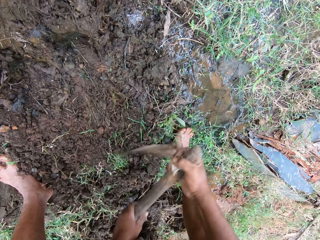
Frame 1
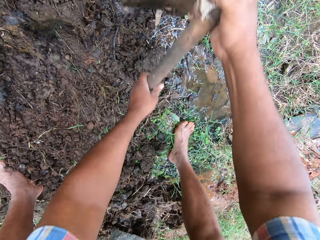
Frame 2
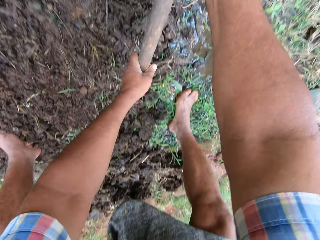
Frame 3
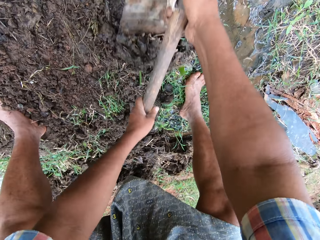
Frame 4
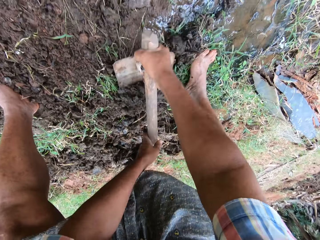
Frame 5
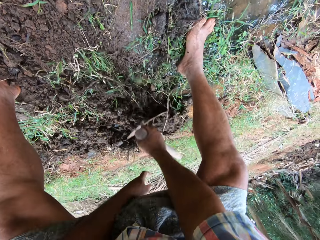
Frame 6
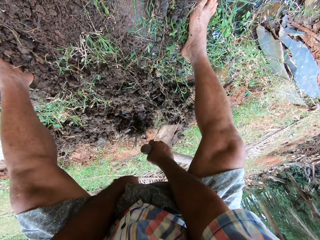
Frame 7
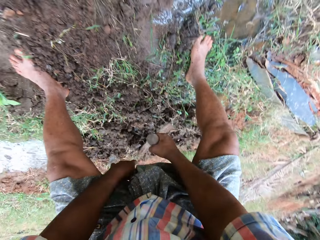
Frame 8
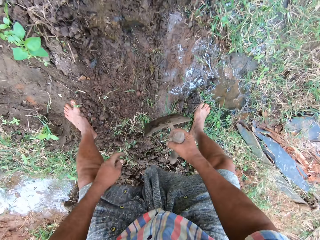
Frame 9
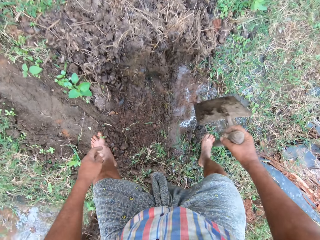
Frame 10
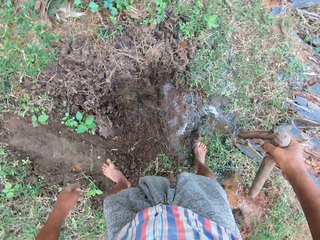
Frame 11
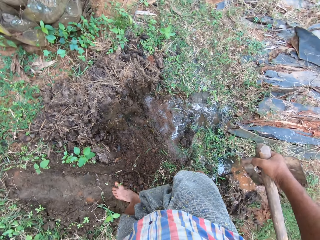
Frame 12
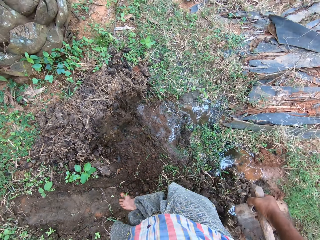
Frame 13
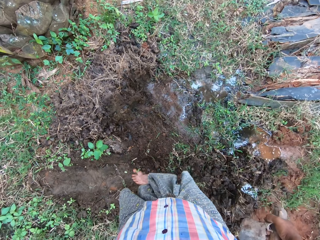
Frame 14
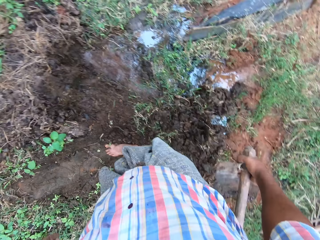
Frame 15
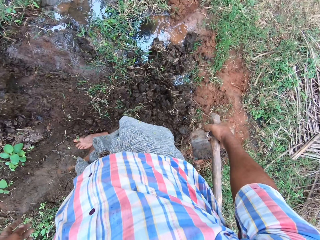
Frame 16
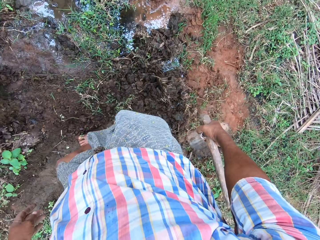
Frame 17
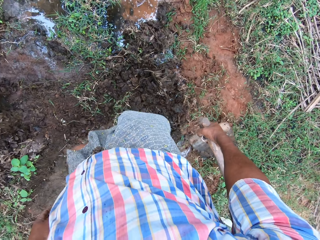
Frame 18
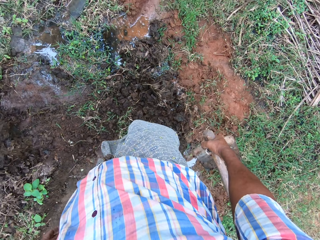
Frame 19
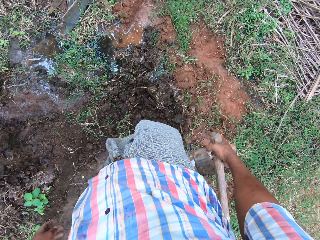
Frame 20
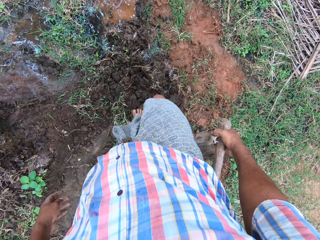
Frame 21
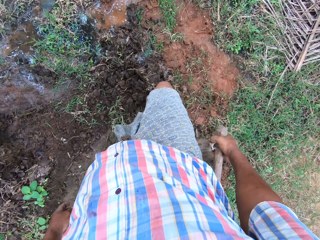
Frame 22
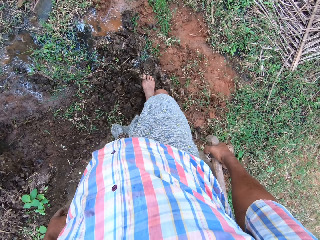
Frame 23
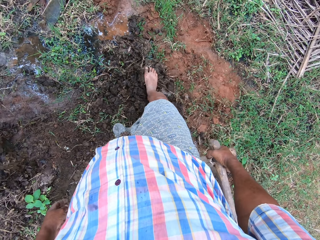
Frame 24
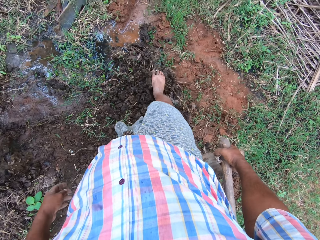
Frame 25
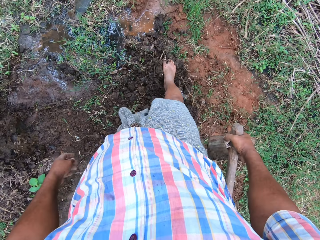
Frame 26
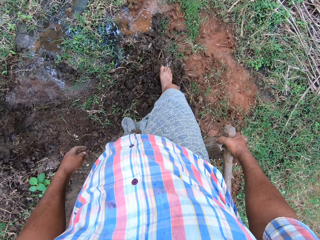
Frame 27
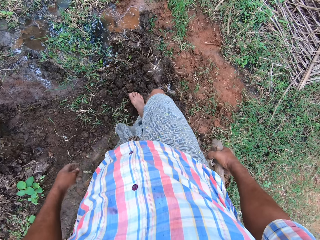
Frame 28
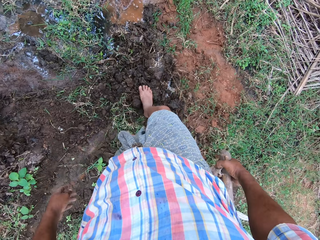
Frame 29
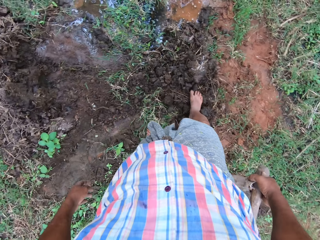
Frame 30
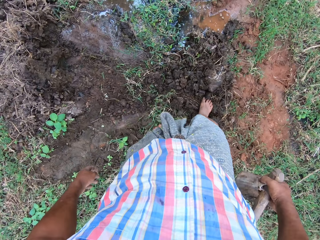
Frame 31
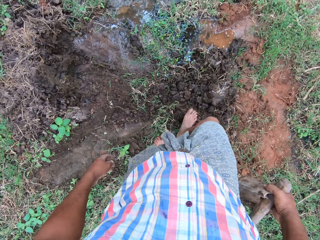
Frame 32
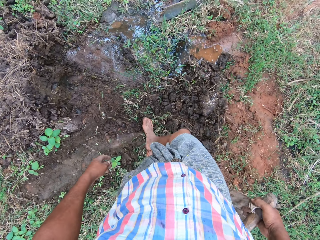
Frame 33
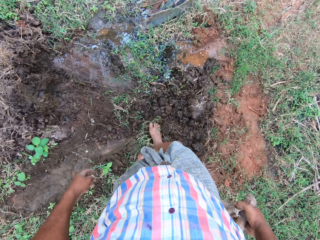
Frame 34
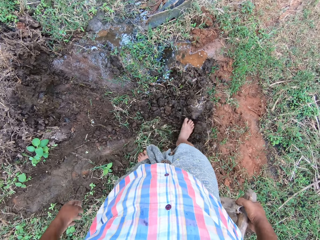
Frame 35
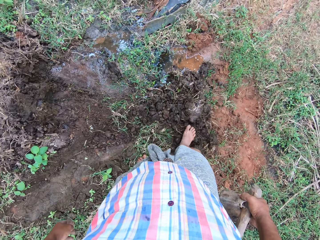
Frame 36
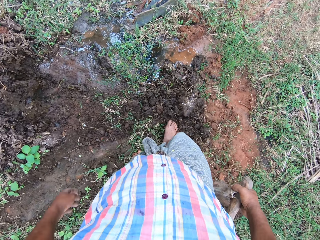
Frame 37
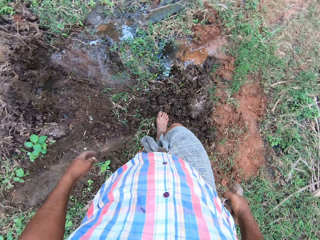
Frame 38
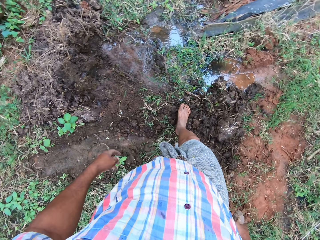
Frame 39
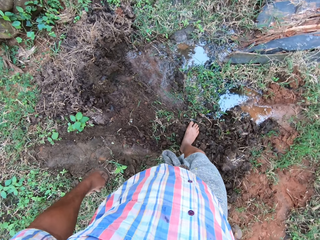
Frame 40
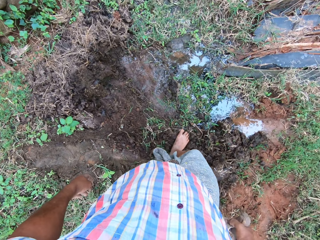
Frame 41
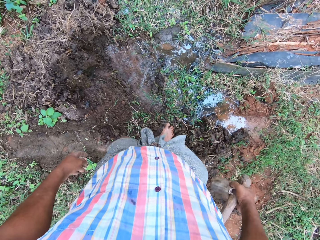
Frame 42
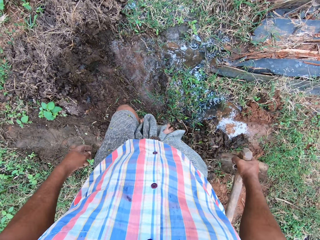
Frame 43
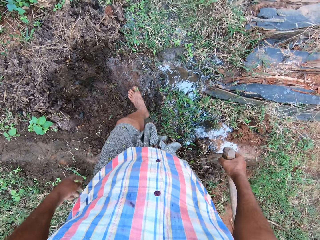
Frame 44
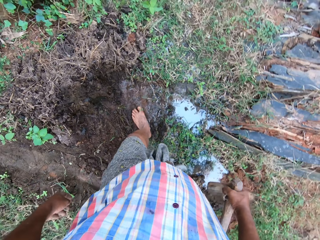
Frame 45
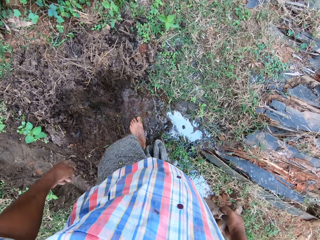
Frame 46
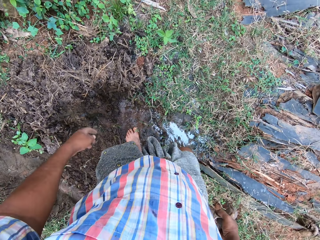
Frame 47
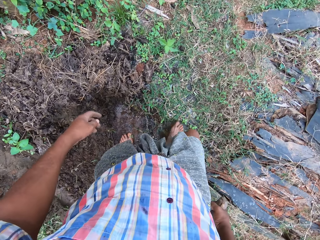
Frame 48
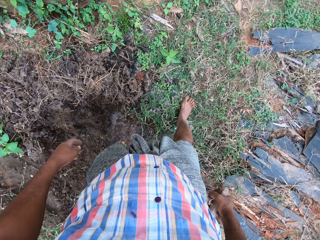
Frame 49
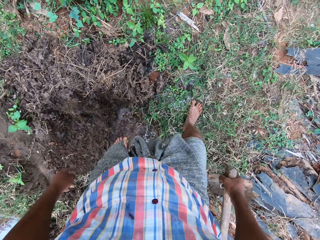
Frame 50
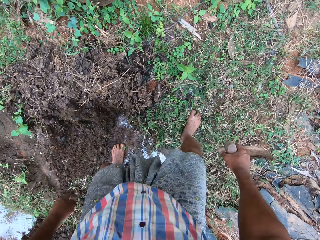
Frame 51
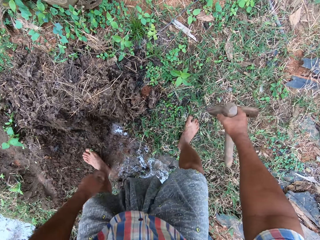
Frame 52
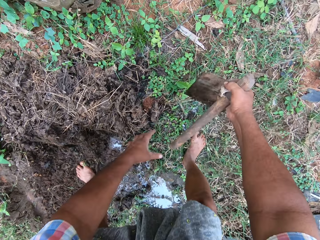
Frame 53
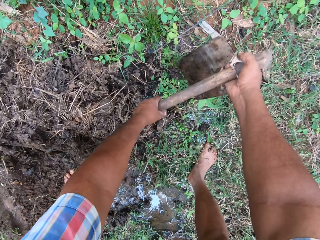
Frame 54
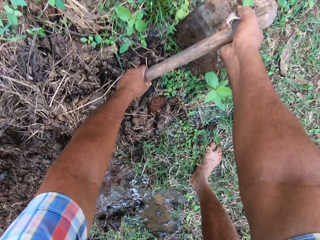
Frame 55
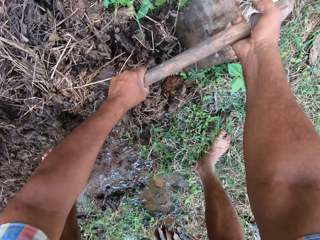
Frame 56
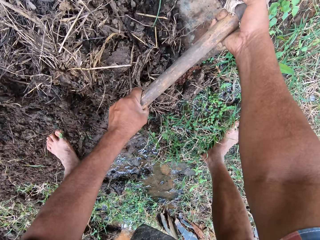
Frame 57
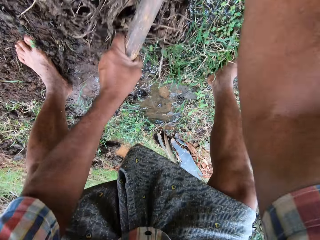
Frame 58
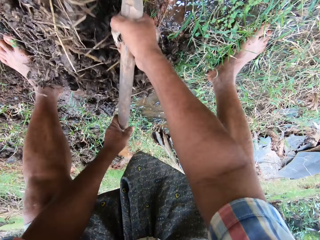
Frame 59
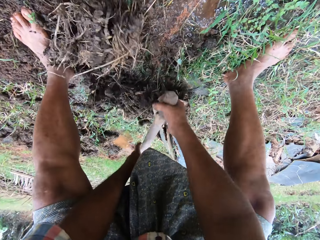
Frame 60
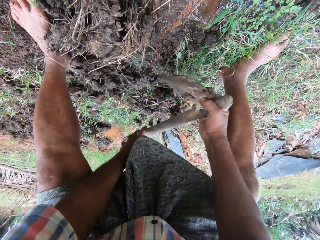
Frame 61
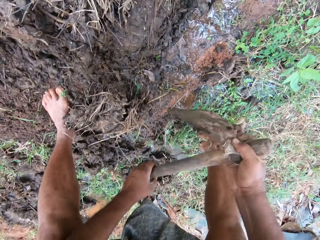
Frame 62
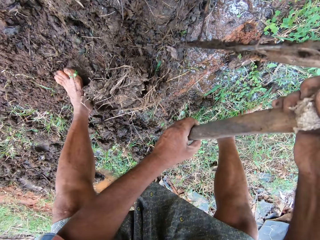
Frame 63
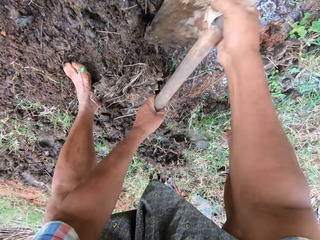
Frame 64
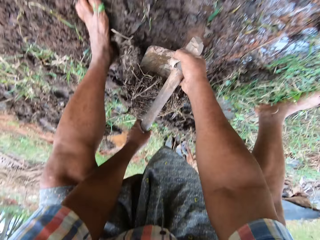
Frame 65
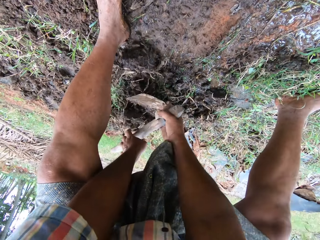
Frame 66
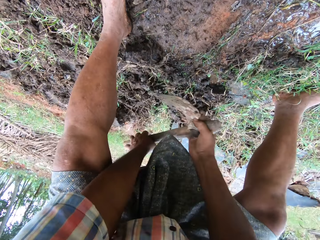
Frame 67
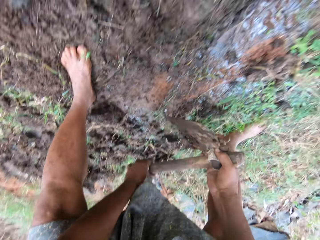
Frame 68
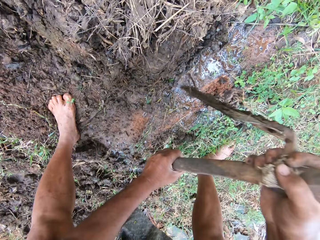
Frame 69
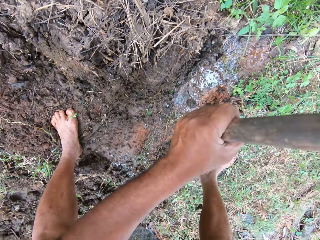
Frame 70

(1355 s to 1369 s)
The camera wearer stands up. He spreads the soil. He adjusts the soil with his feet. He walks around. He resumes clearing grasses with the hoe. He holds a jembe.

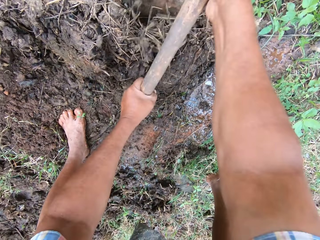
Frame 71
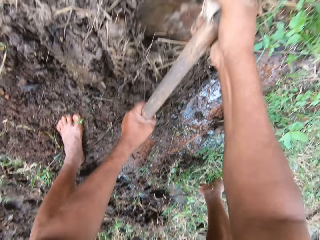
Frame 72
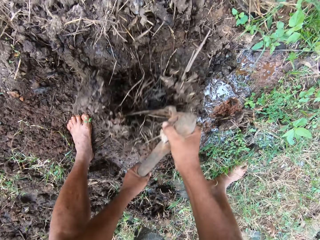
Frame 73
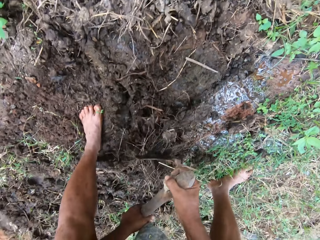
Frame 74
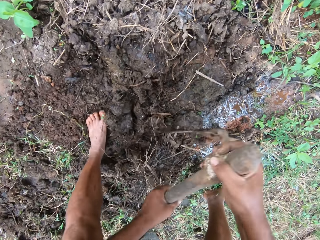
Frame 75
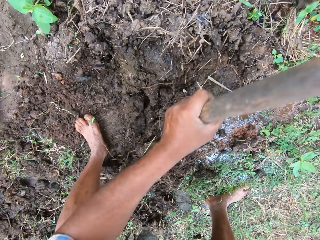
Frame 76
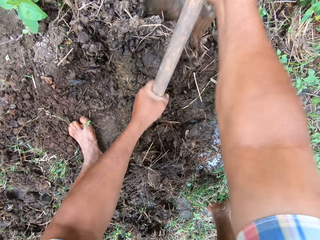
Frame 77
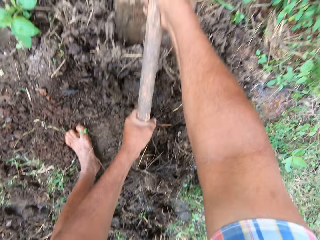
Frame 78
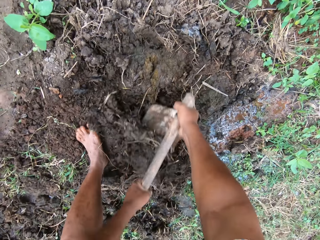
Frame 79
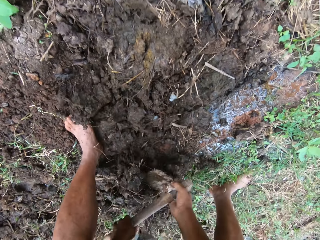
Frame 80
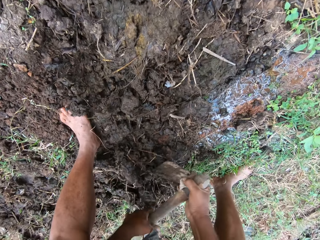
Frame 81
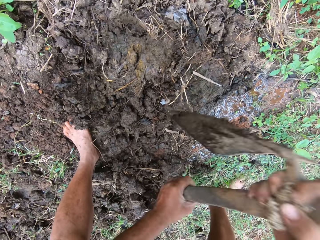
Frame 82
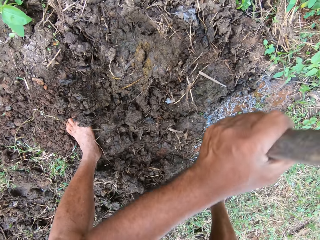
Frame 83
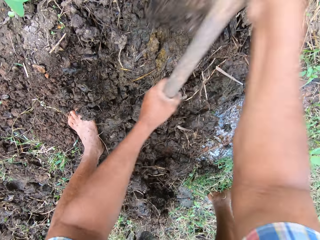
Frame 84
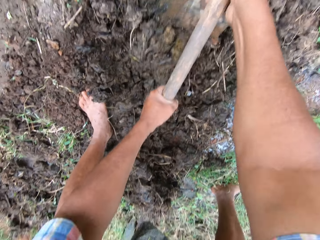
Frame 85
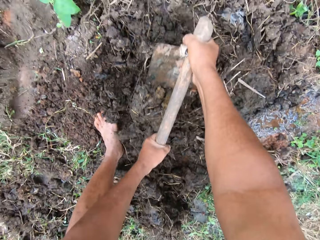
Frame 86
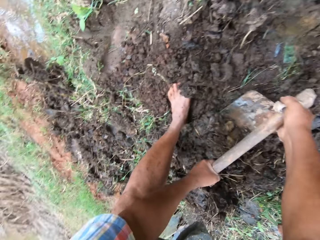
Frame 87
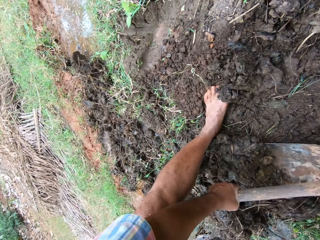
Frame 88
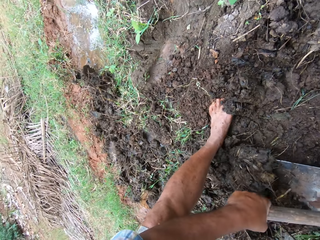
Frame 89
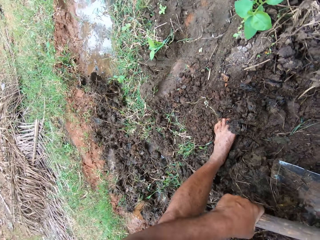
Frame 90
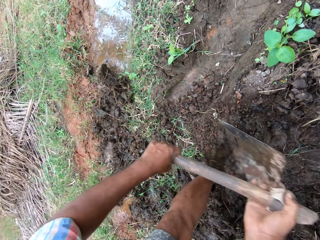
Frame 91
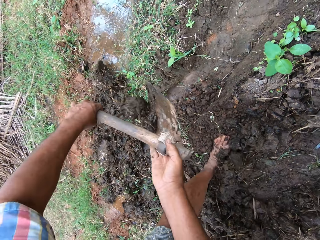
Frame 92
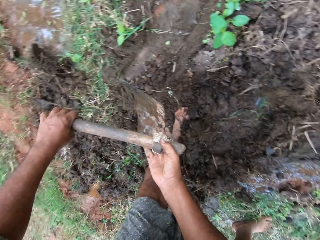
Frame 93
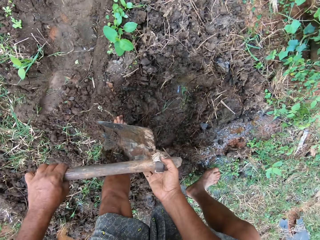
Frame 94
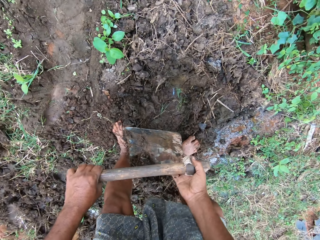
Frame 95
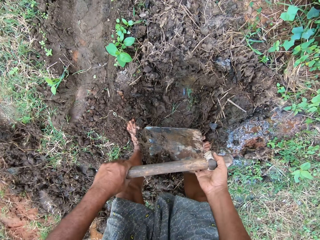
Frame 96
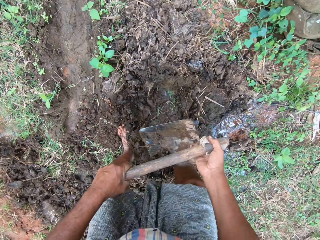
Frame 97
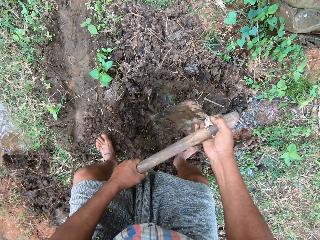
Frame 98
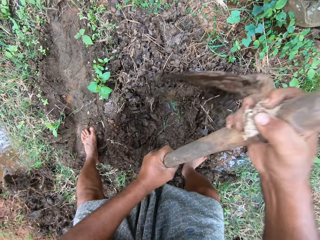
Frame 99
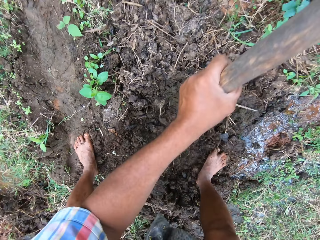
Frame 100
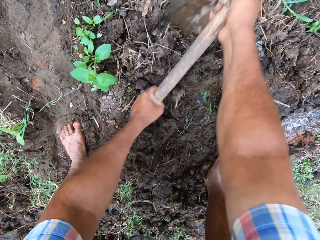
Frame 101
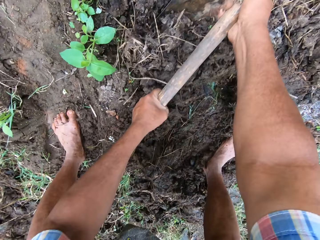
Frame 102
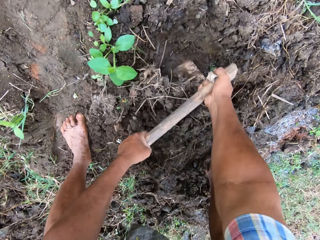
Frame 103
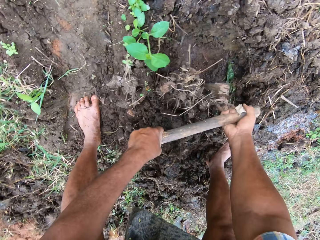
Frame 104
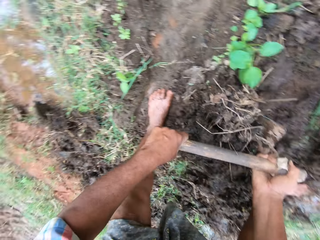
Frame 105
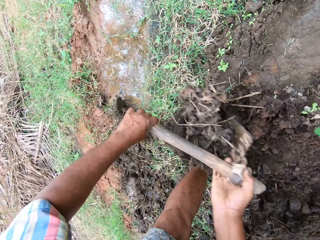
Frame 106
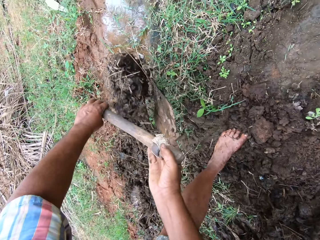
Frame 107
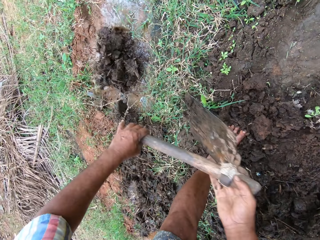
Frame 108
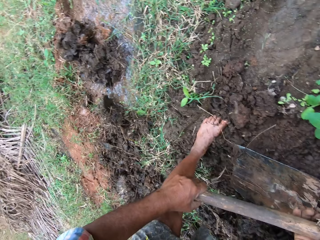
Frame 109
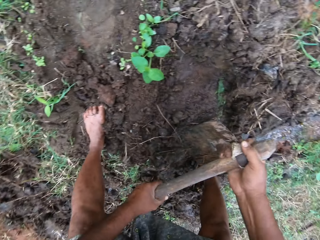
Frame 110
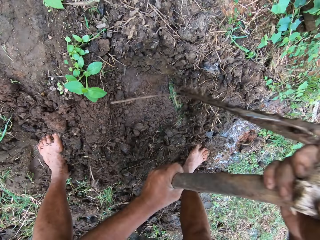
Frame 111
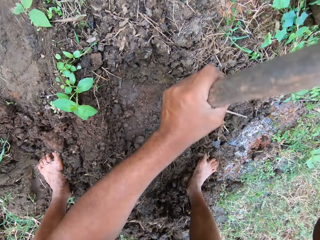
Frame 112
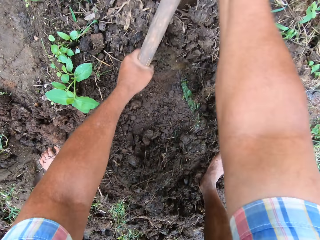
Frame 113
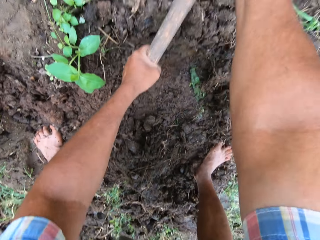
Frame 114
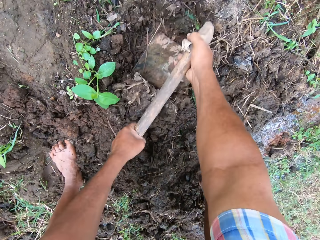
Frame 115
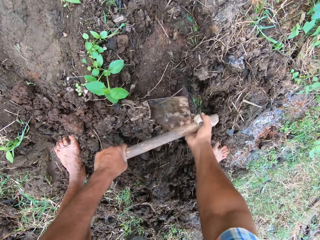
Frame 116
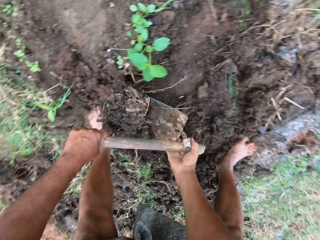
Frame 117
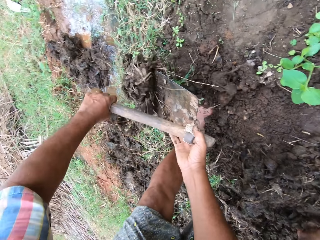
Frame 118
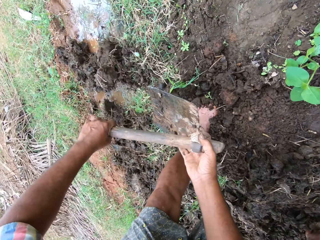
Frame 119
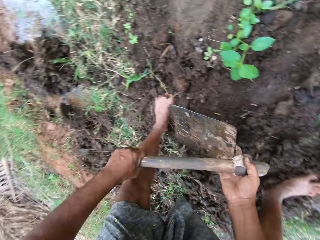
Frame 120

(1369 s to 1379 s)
The camera wearer digs on the composite. They hold a jembe. They fill a pool of water on the ground with soil. They dig on the composite.
